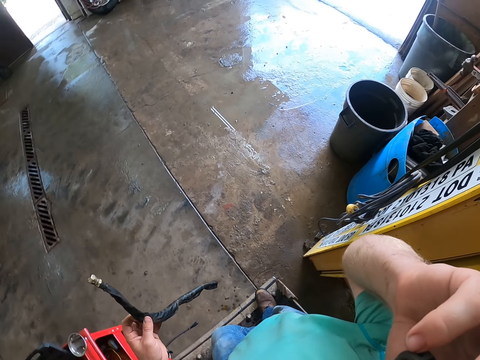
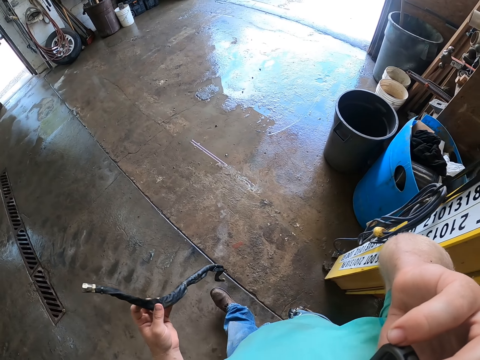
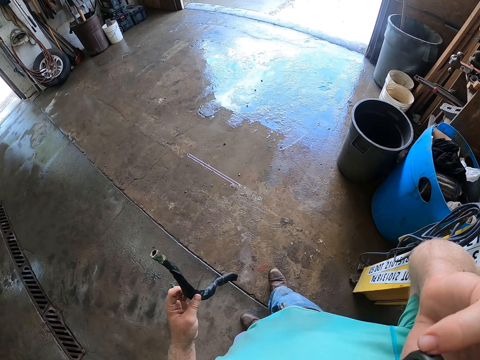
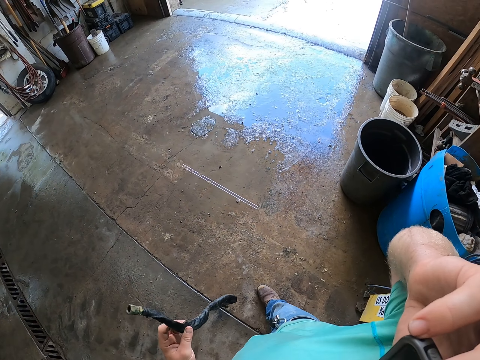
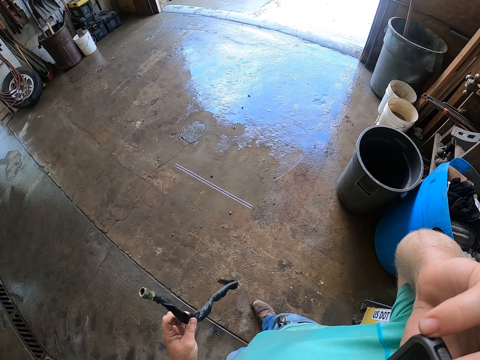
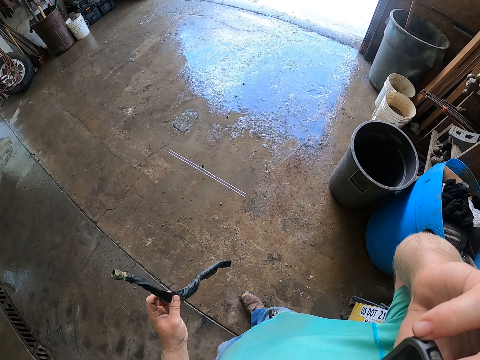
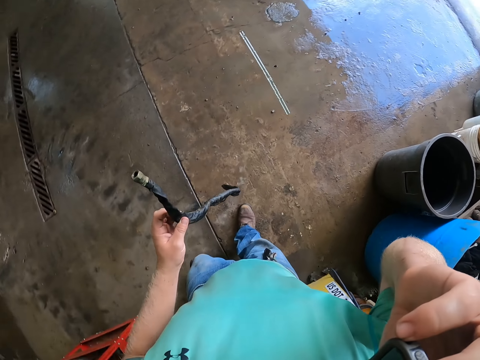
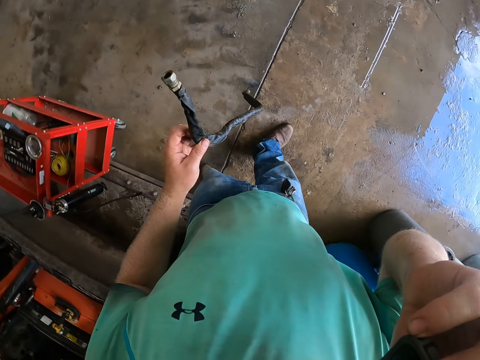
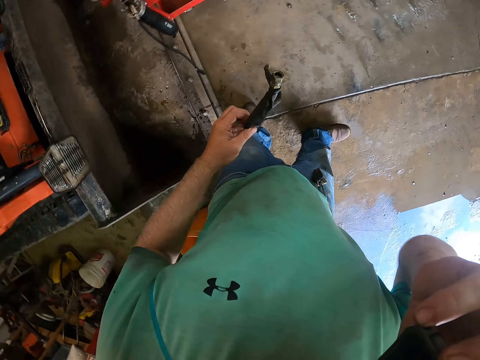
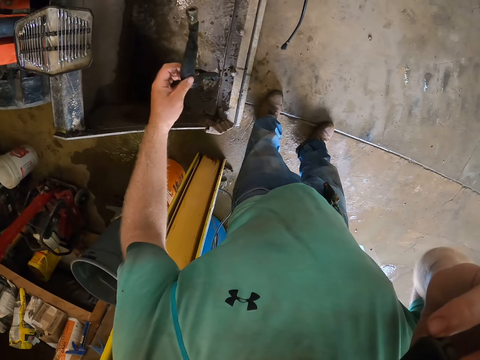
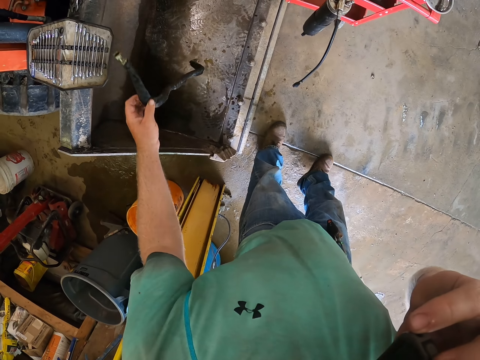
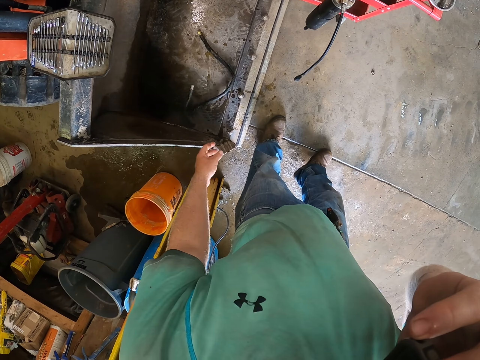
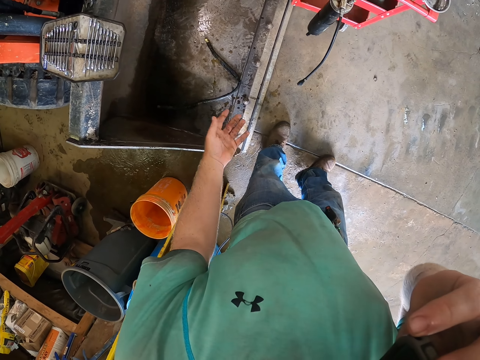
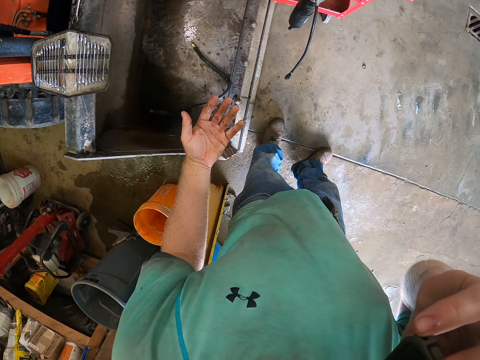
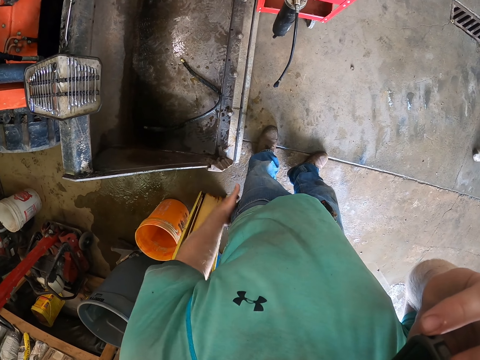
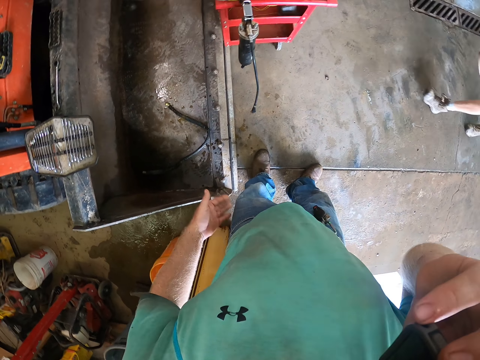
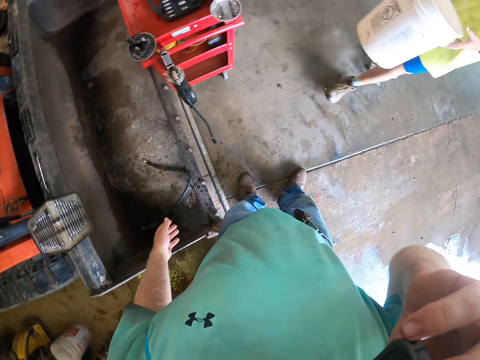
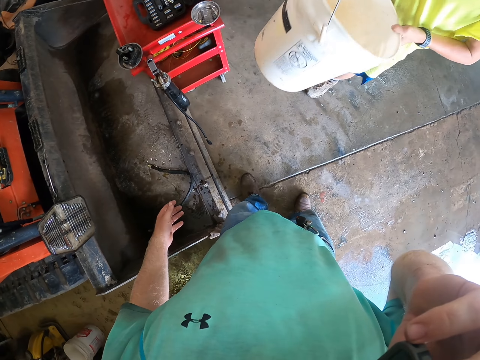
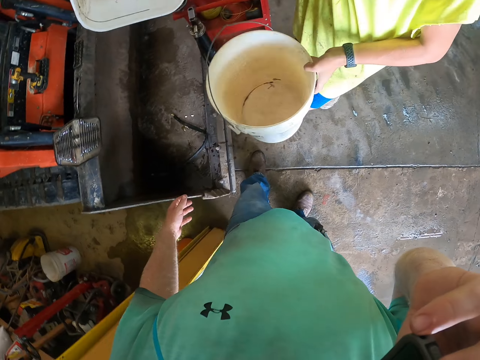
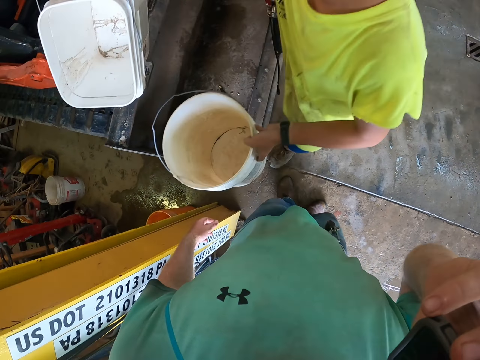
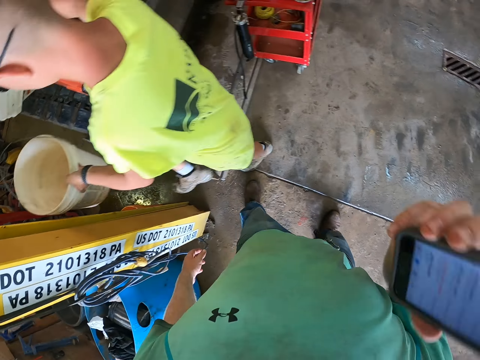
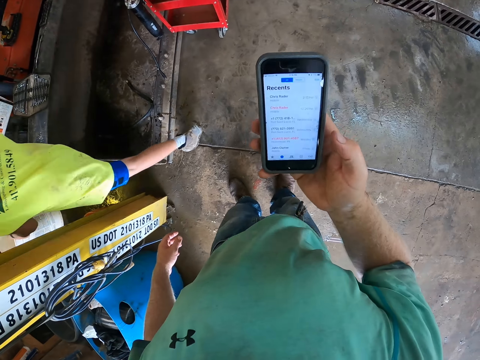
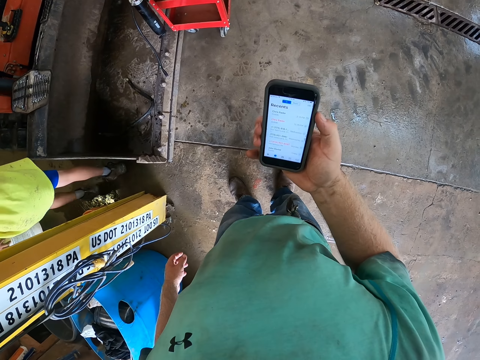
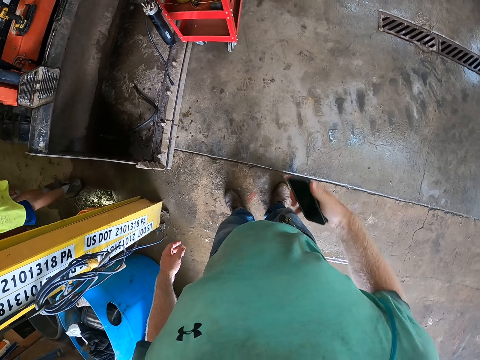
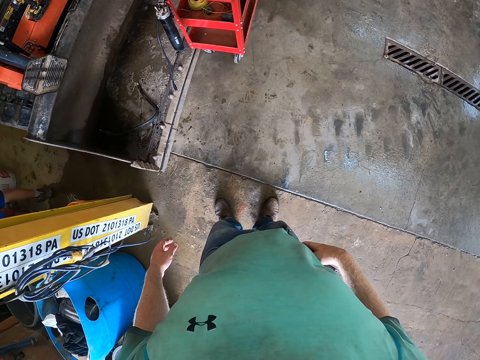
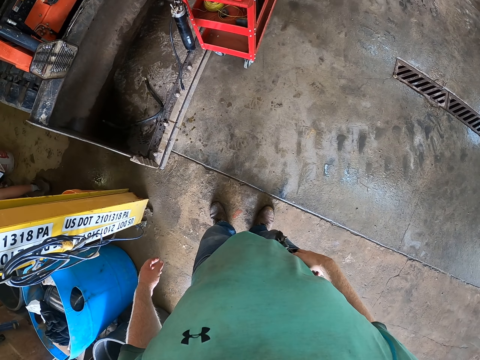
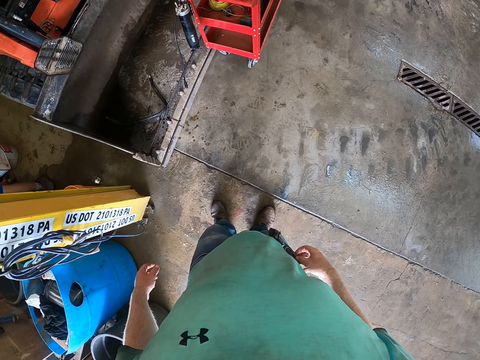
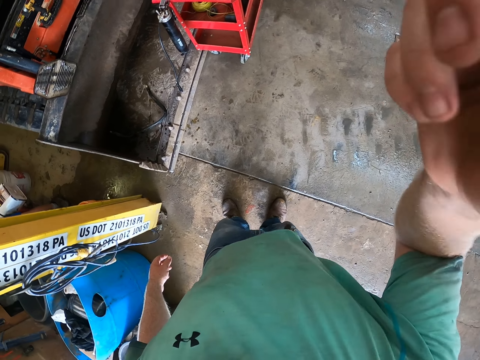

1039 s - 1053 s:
The camera wearer walks around the garage. He drops the wire on the ground with his left hand. He wipes his hand on a cloth. The boy walks past the camera wearer with buckets in both hands and walks around the garage. The camera wearer locks the phone. He puts the phone into his pocket with his right hand.
